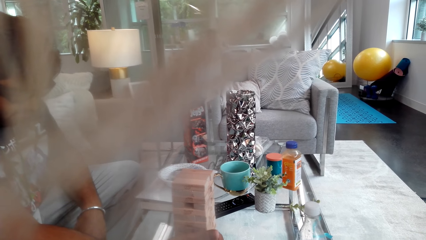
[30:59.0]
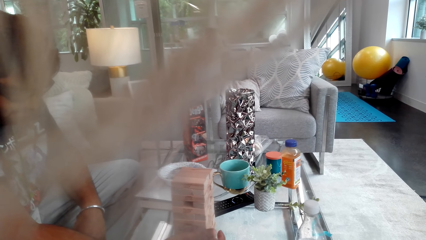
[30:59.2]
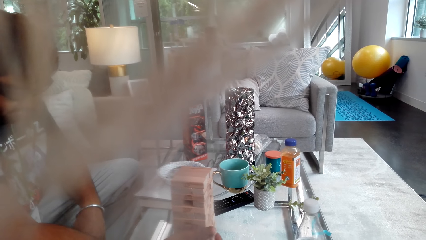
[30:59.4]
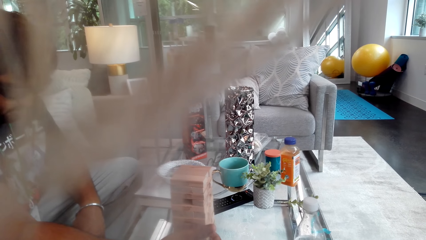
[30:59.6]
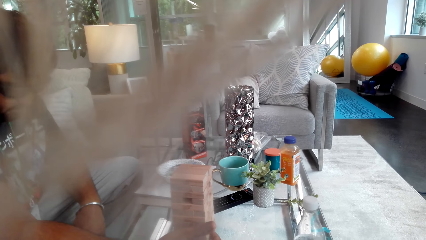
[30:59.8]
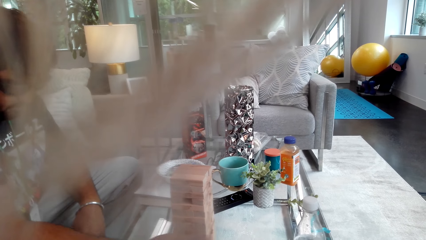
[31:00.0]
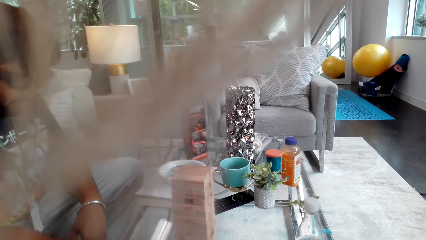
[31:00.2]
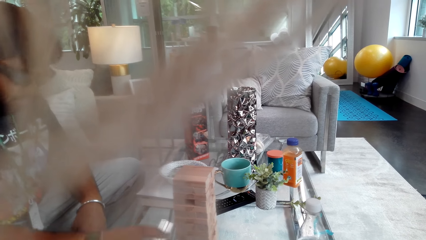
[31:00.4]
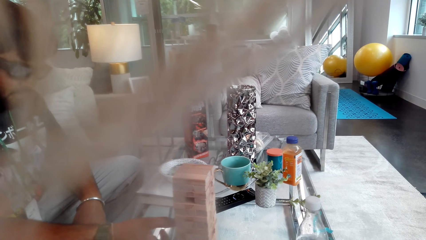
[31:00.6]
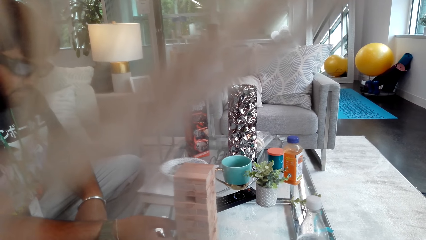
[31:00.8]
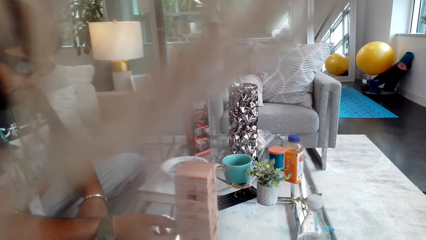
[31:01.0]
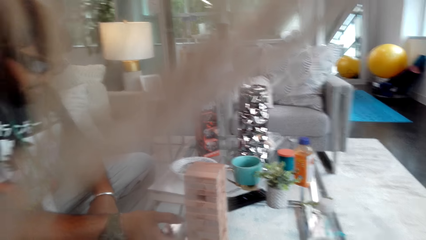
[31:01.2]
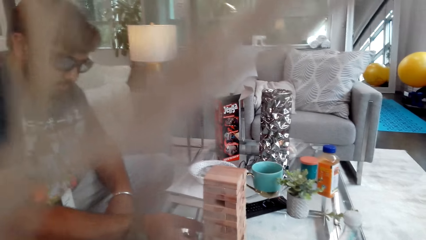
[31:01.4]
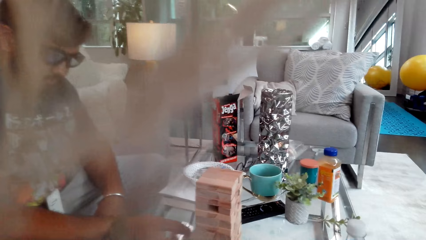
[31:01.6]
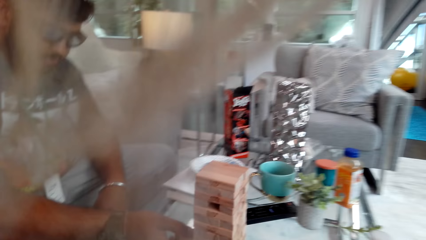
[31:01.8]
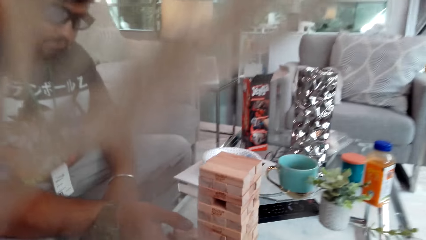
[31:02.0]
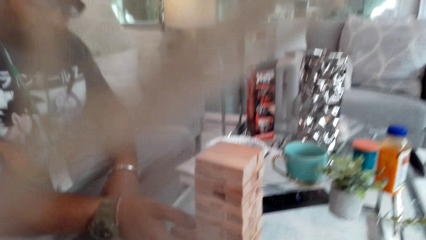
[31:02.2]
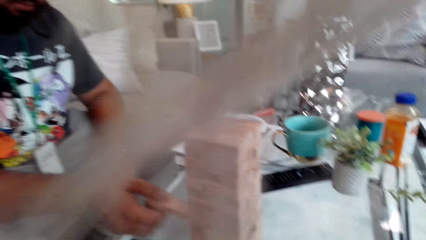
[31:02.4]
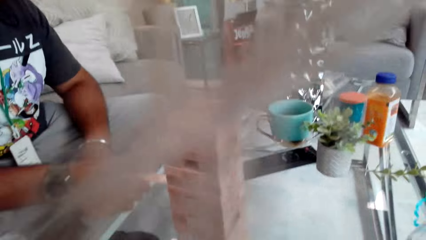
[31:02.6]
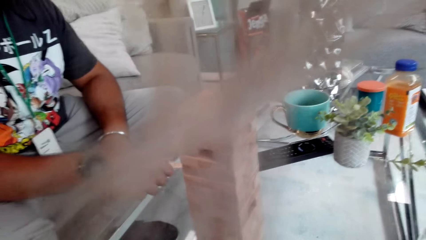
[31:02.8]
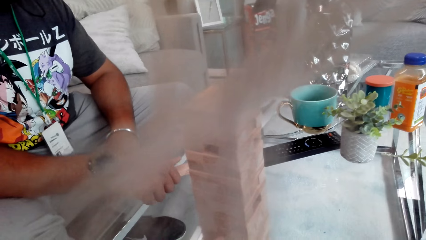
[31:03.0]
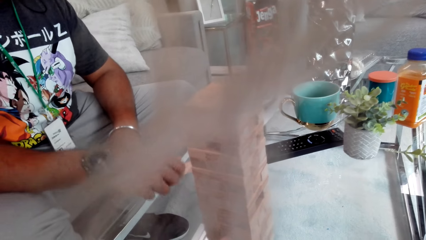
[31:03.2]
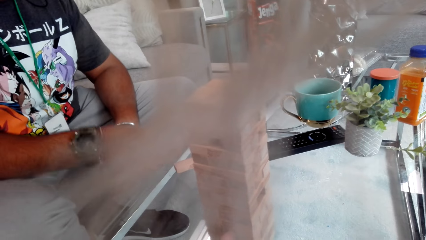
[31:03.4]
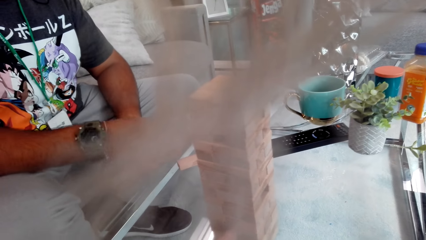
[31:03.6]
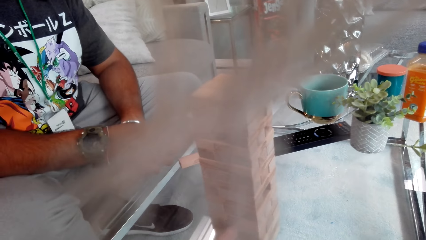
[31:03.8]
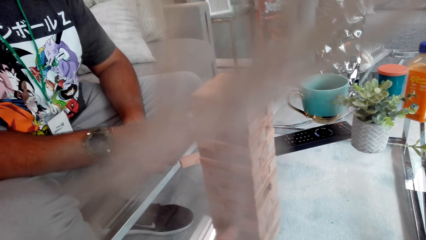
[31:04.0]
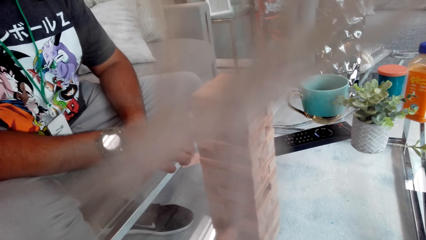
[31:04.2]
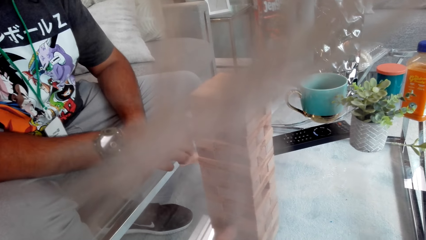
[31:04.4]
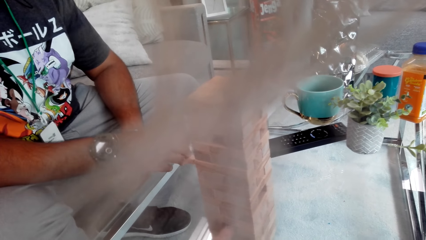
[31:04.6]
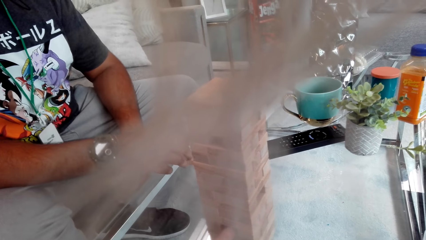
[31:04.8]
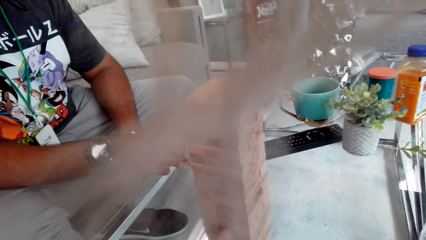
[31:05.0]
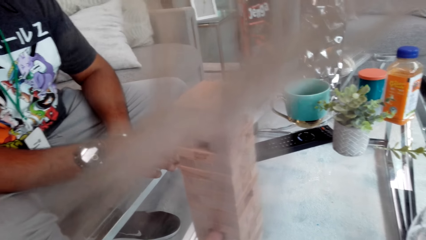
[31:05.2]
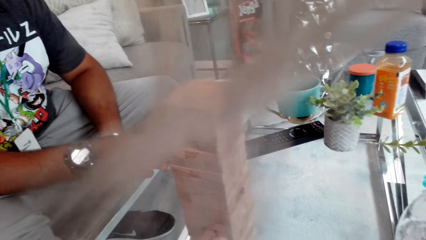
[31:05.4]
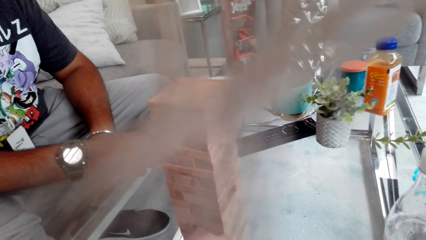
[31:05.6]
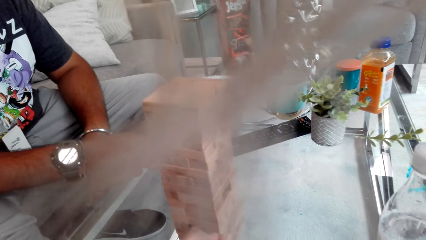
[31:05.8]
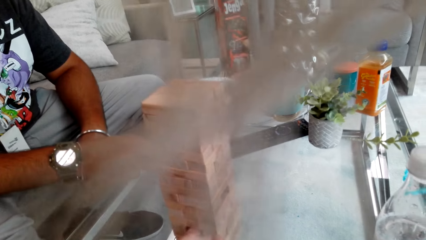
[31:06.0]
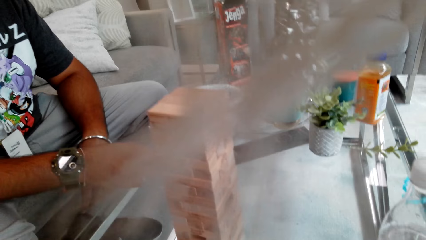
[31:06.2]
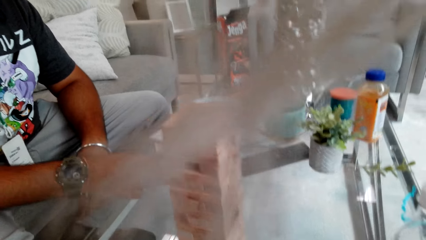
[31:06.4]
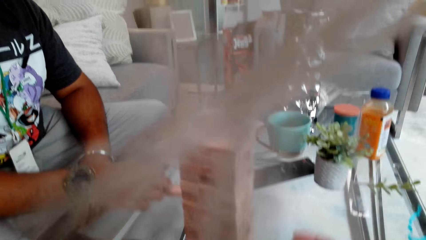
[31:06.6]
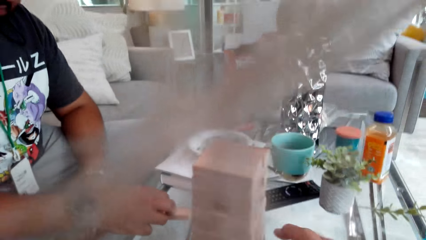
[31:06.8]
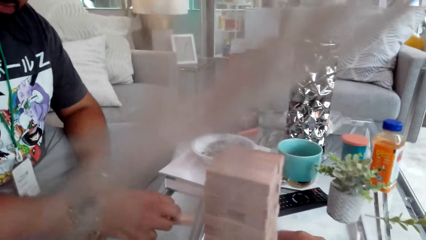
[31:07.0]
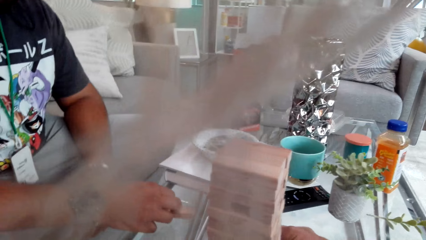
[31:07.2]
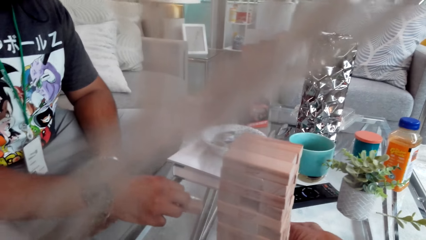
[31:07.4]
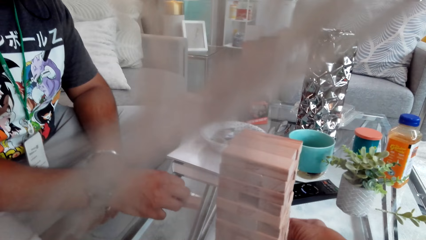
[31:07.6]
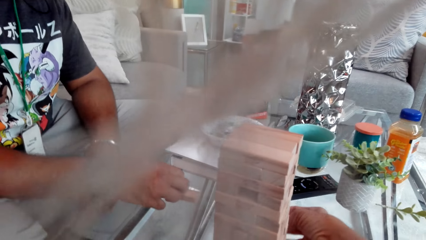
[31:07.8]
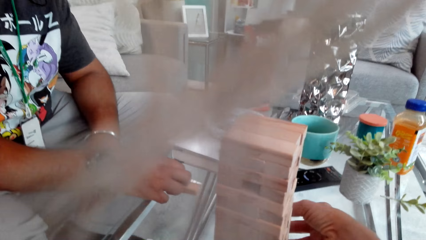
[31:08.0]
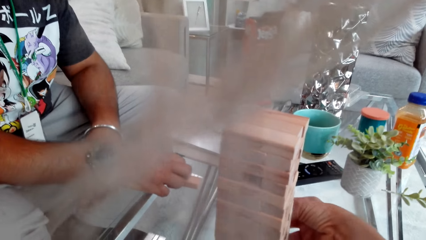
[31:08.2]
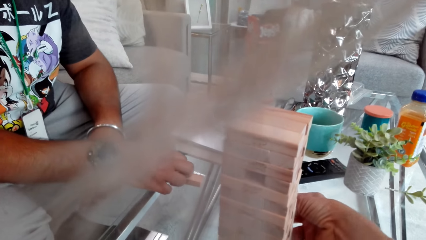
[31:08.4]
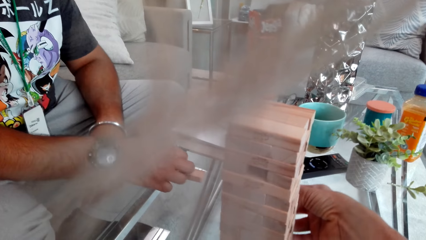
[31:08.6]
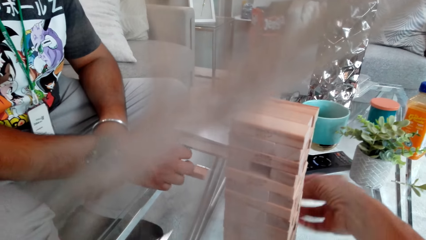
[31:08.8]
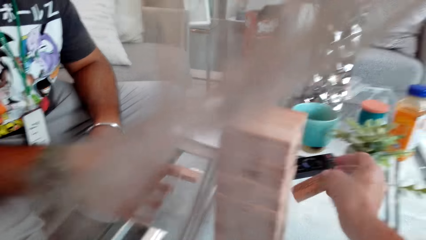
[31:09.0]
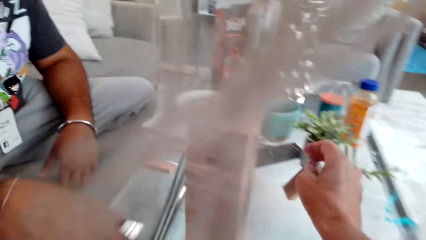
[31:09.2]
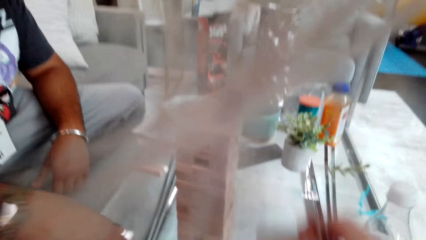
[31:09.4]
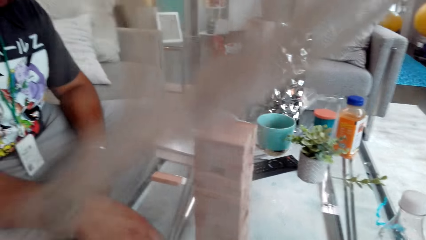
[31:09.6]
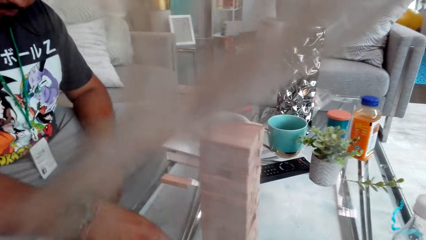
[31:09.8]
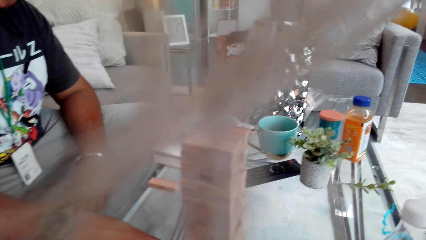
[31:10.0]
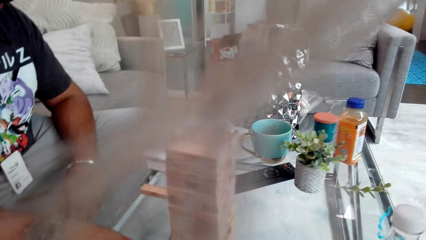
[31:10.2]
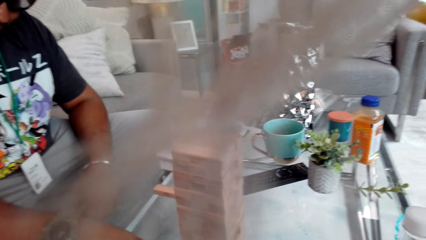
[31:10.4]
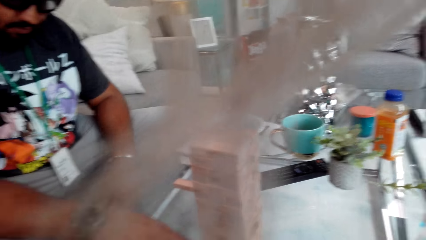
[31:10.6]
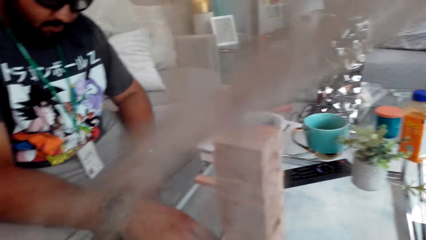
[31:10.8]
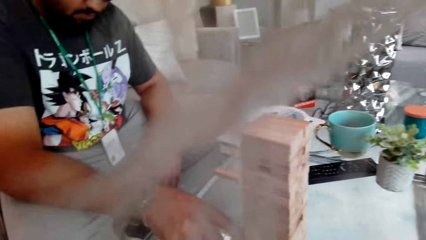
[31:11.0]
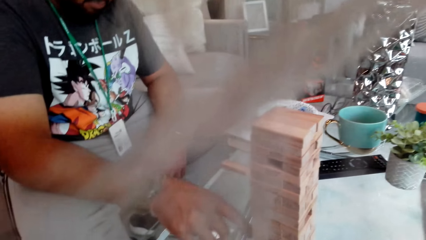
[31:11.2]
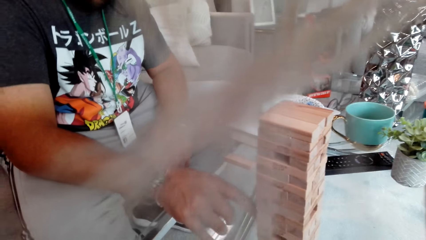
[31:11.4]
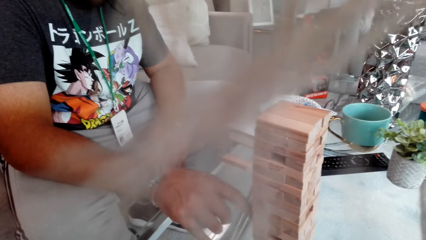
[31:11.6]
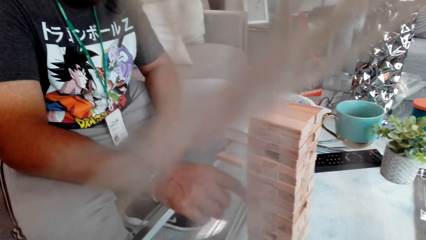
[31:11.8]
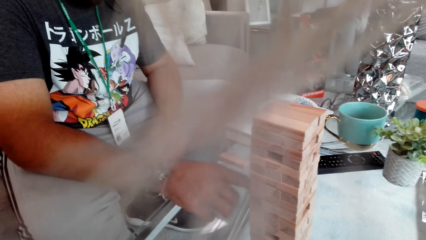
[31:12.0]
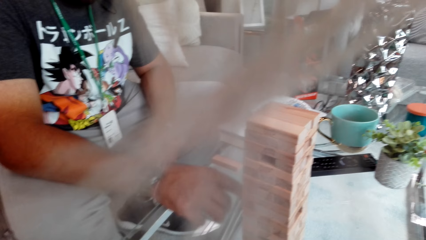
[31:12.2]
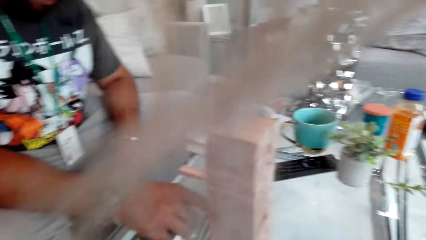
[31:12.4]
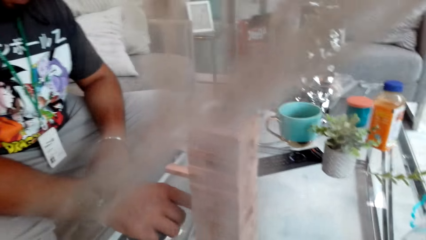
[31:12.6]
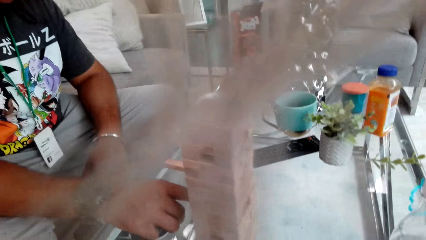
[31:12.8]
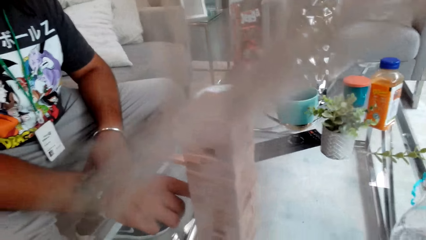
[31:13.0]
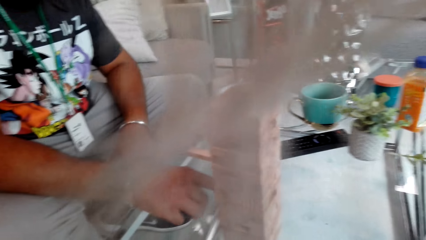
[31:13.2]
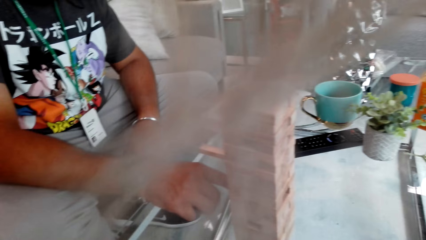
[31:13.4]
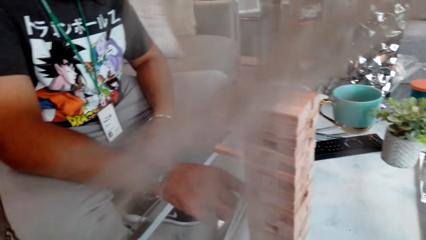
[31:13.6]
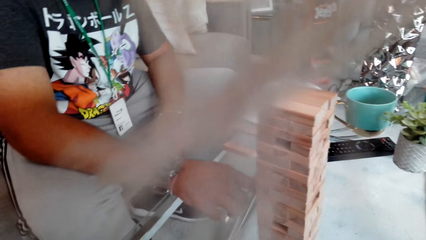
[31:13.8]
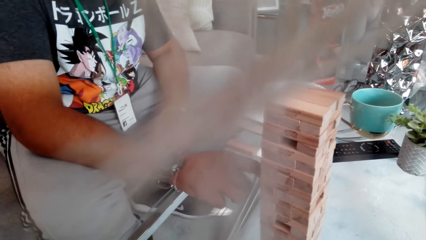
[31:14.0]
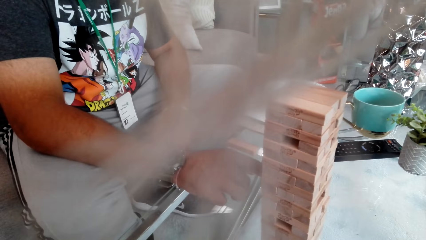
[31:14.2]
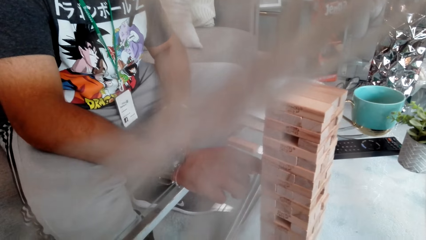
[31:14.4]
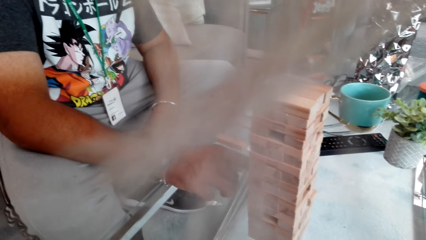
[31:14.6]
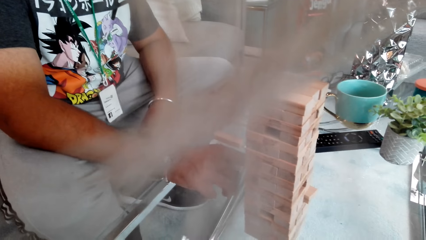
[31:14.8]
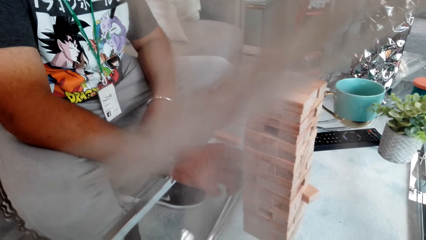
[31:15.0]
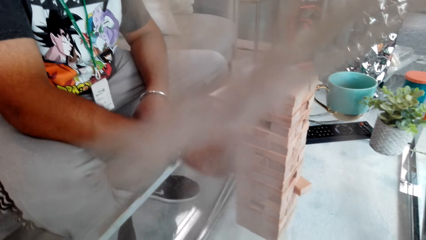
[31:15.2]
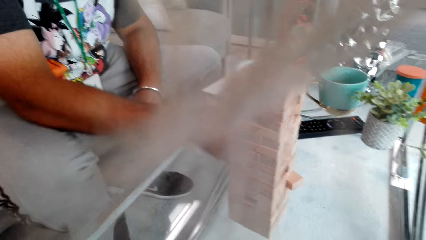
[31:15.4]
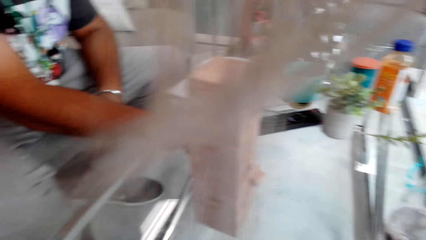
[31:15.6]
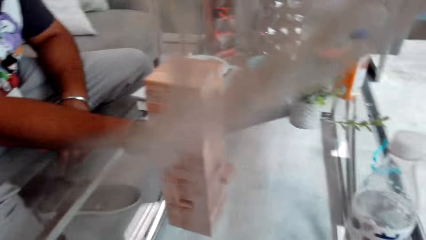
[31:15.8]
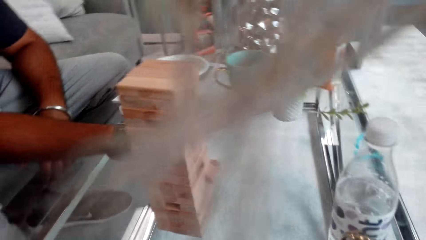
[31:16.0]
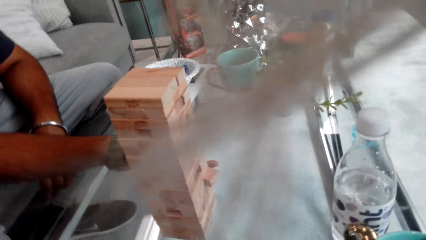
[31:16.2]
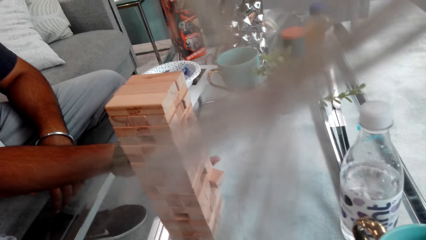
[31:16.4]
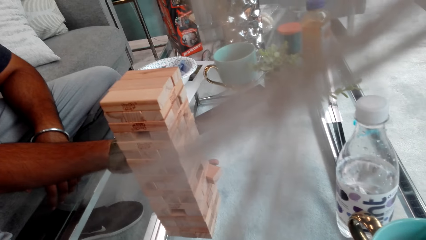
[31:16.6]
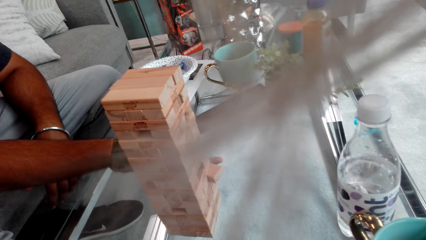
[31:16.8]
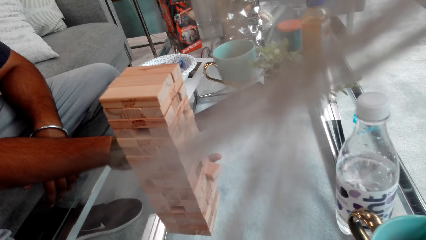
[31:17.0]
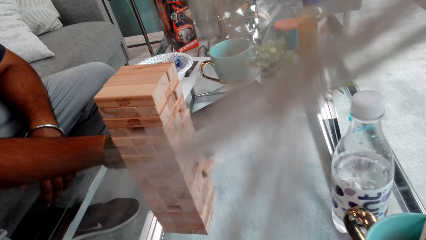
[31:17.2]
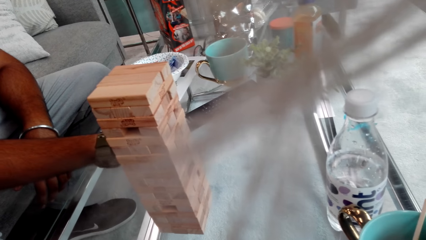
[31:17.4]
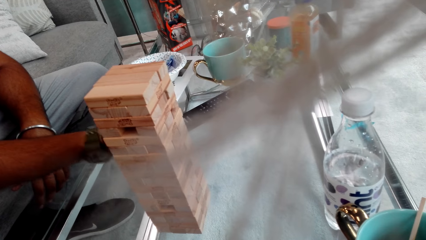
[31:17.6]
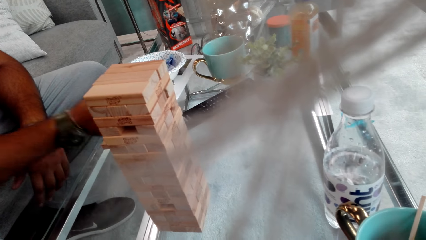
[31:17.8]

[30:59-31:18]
A man removes a jenga block. The camera wearer plays the jenga game and removes a jenga block. The man plays the jenga game, touches a jenga block and removes a jenga block.
